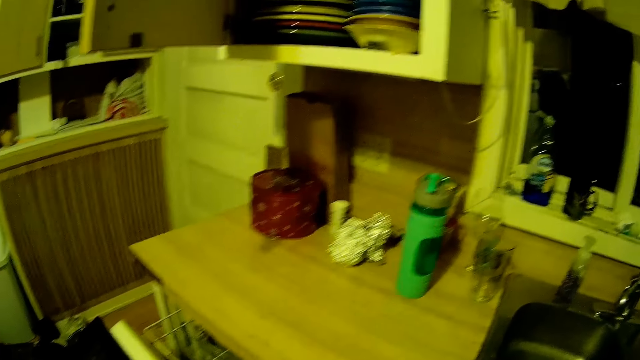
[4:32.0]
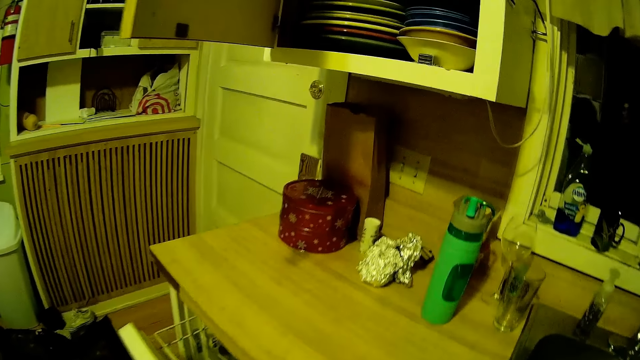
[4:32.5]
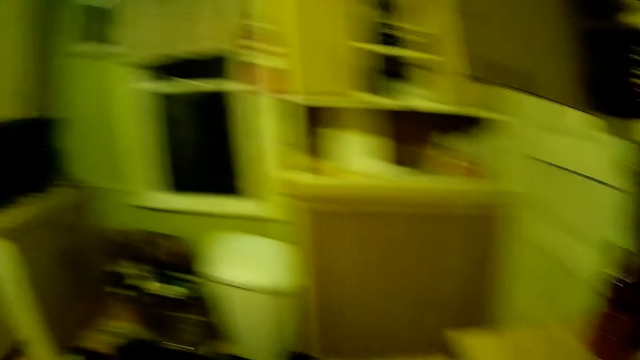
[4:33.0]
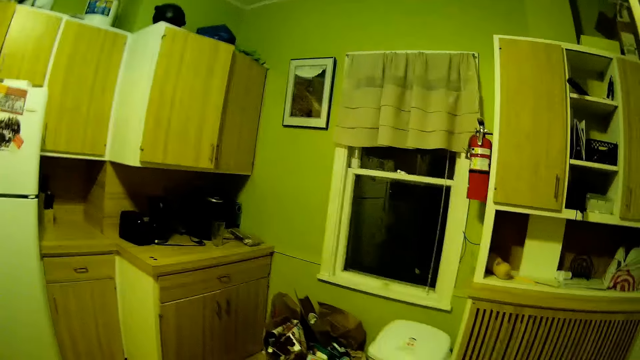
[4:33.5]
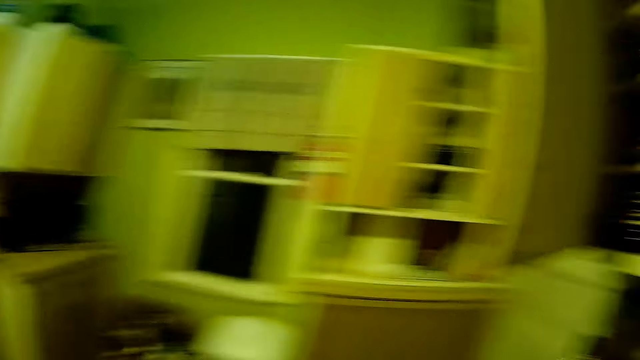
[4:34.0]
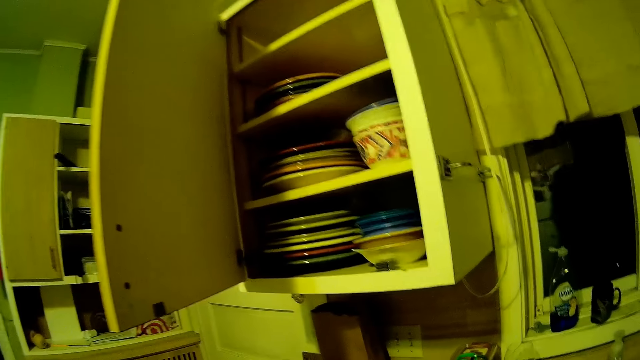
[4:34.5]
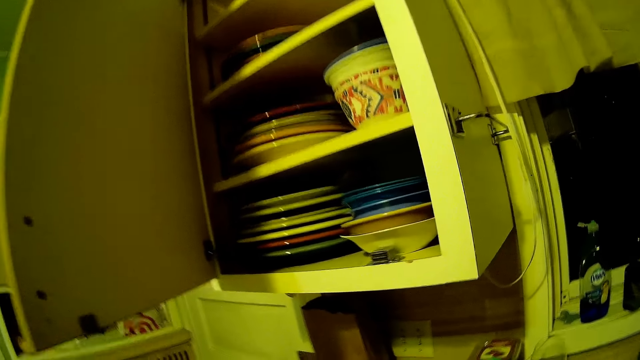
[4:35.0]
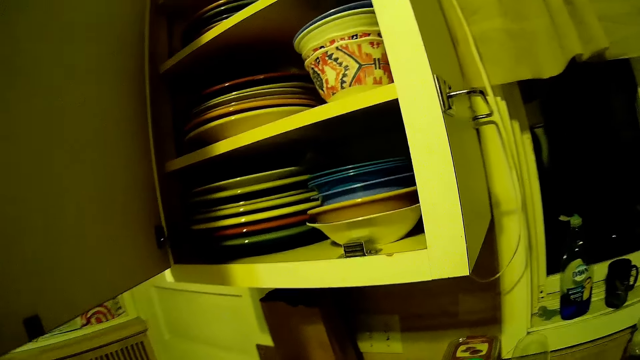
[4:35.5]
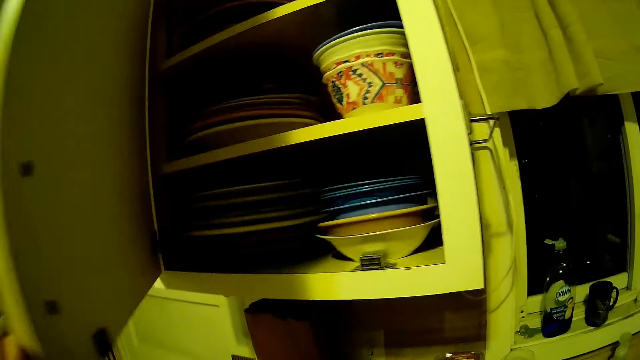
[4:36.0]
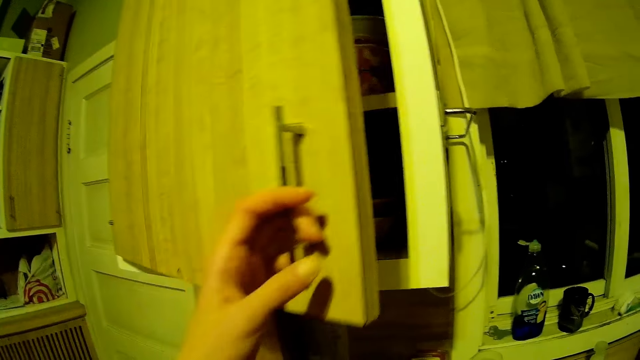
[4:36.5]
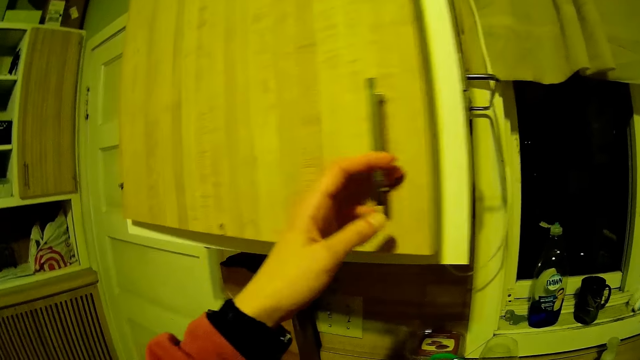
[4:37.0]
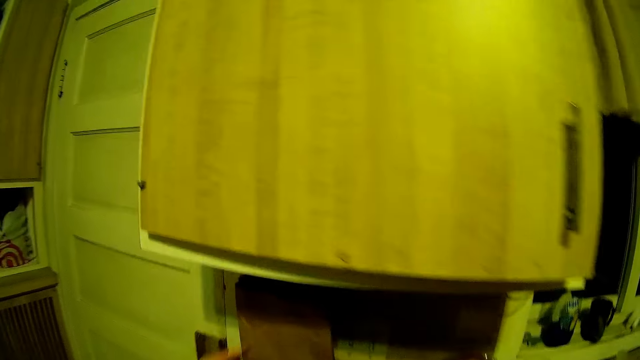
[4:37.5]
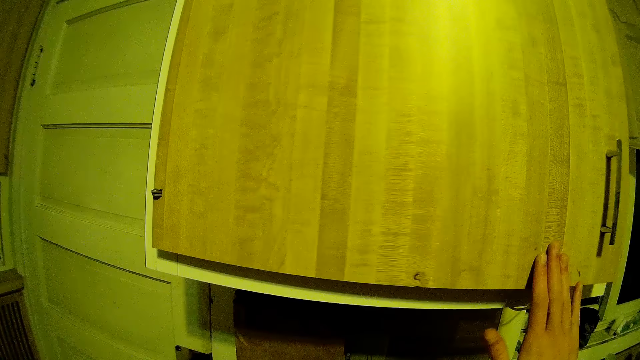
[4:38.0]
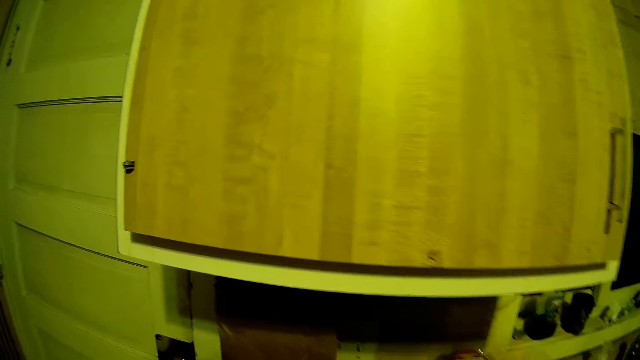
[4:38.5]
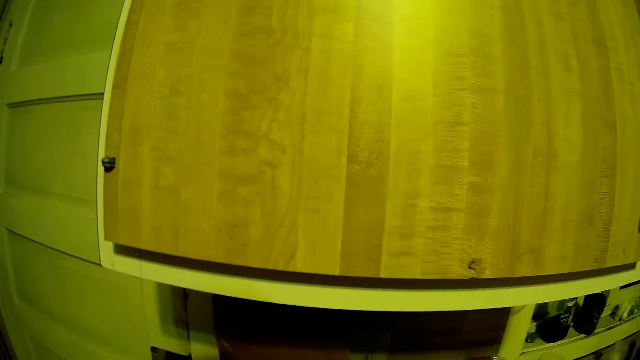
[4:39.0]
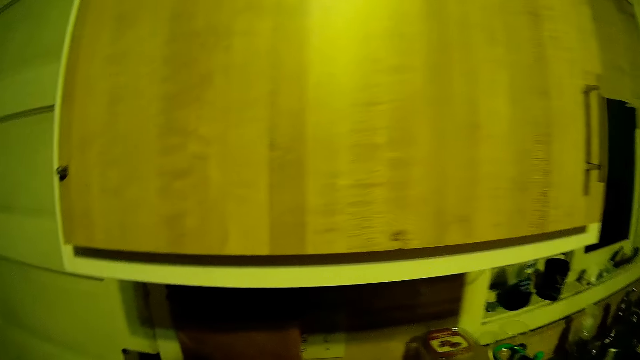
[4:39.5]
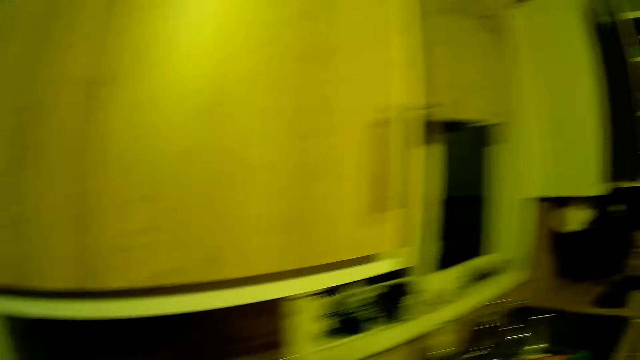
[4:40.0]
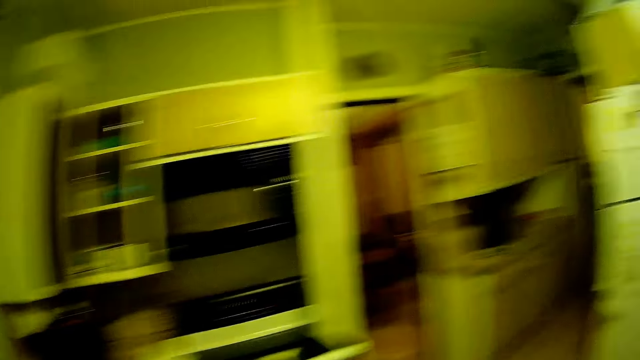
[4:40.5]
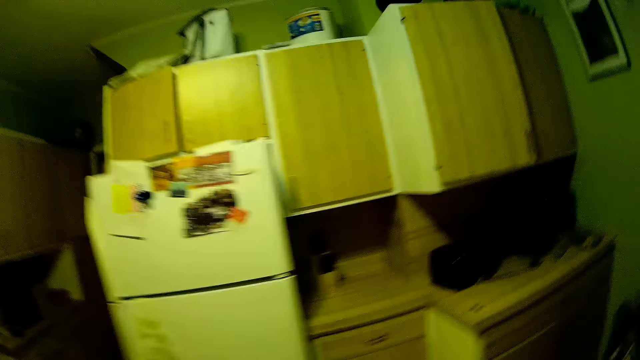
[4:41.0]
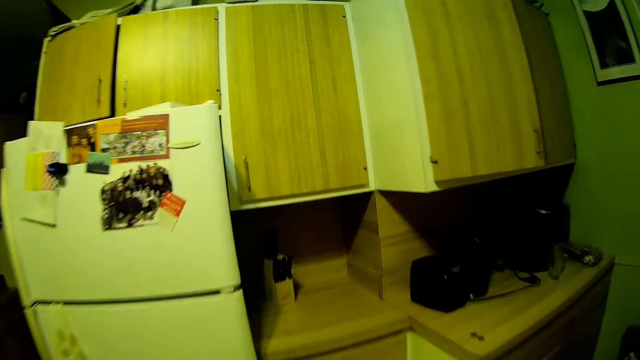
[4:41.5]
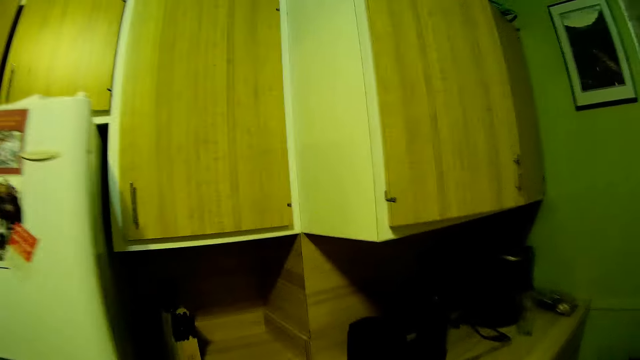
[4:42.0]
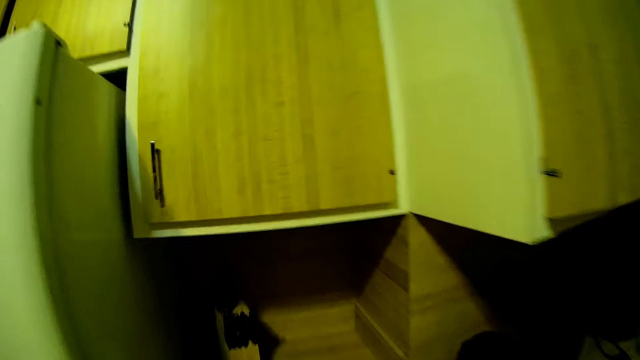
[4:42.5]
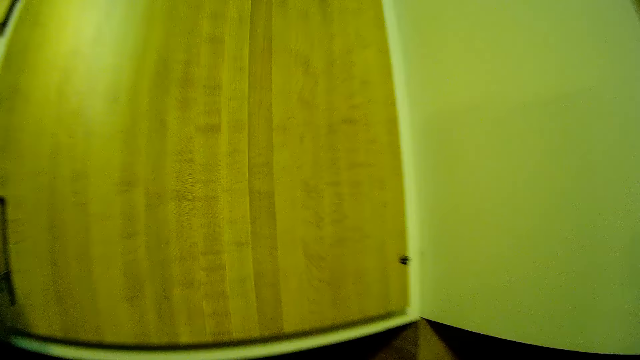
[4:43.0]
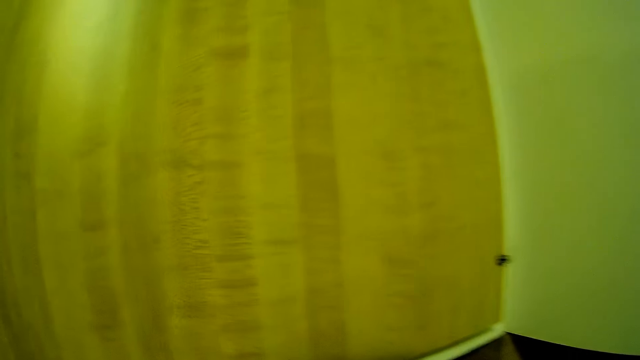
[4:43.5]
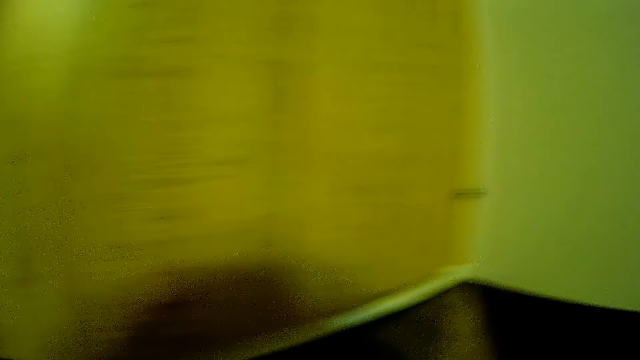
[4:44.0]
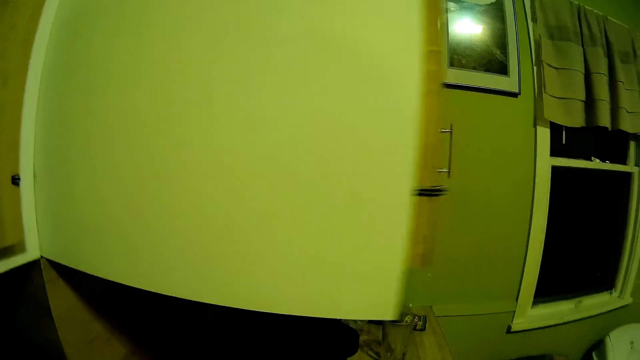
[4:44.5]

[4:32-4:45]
The camera wearer closes a cupboard with her left hand. She closes the cupboard with her right hand. She walks around.

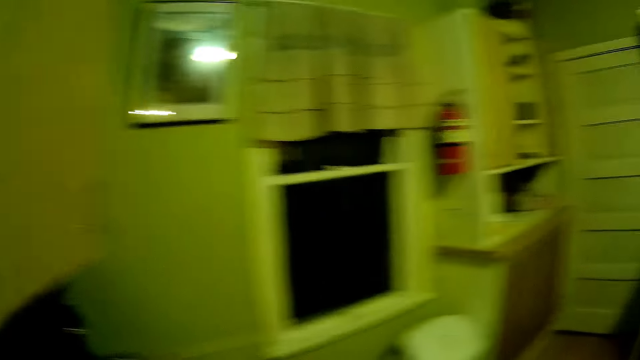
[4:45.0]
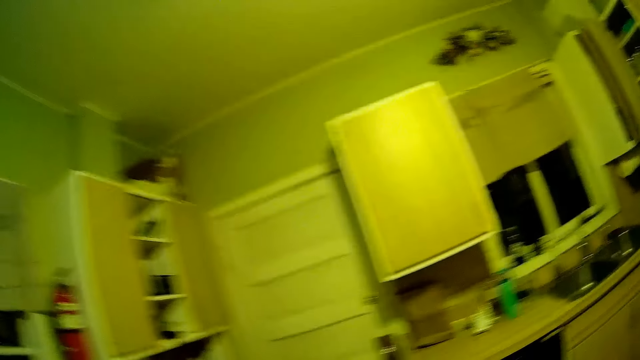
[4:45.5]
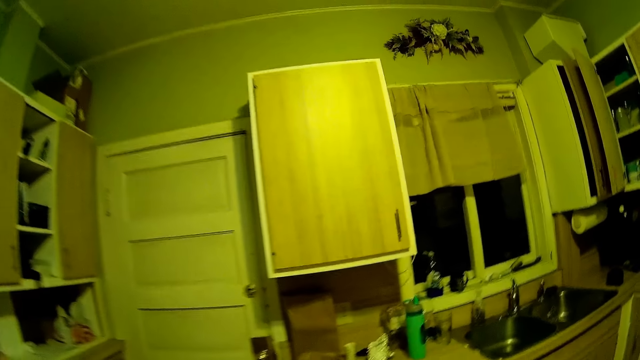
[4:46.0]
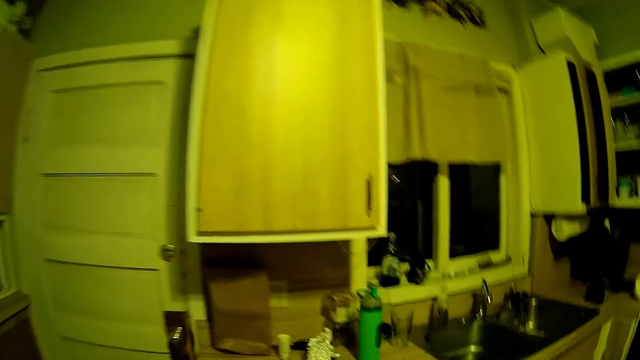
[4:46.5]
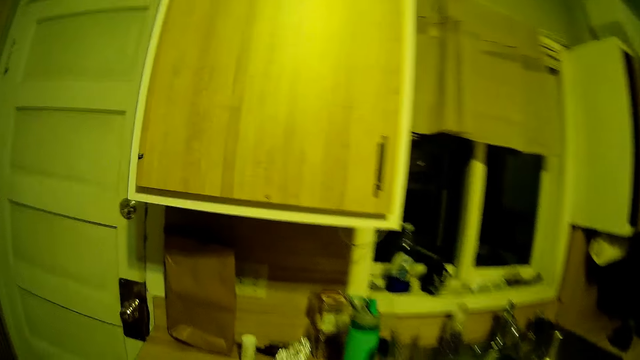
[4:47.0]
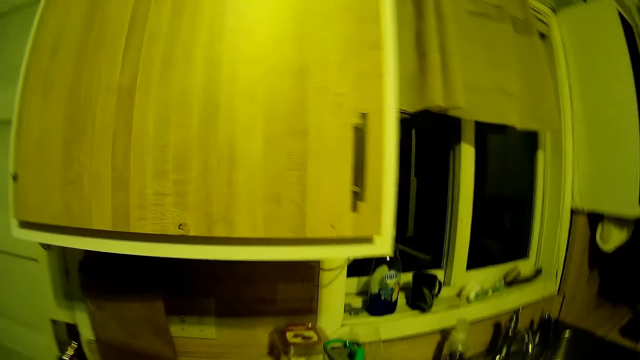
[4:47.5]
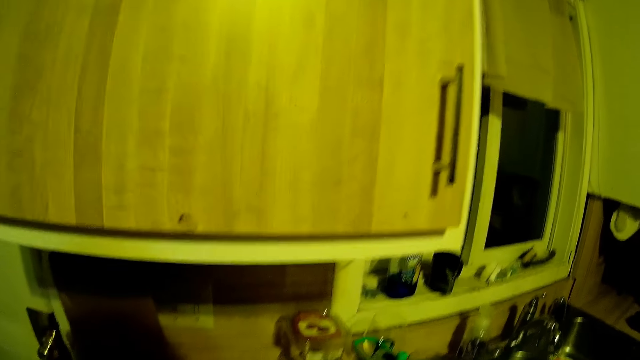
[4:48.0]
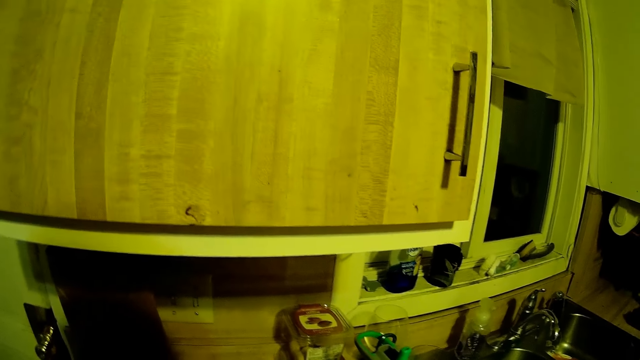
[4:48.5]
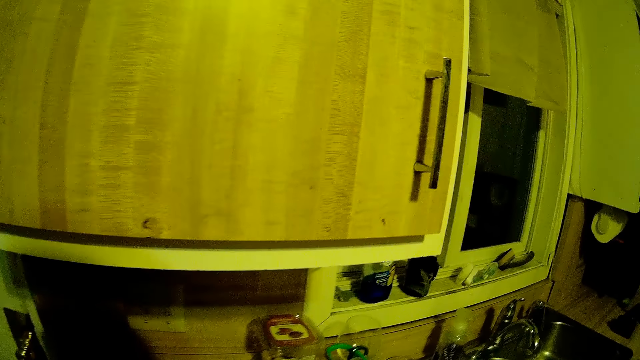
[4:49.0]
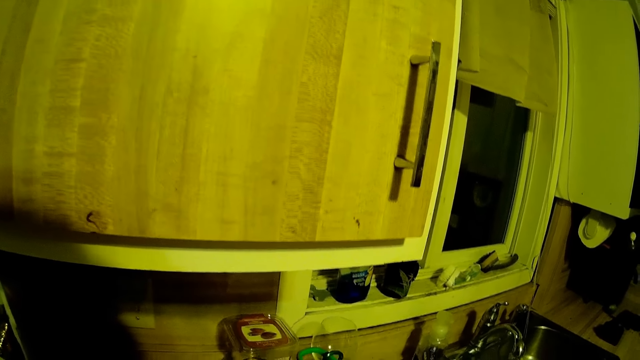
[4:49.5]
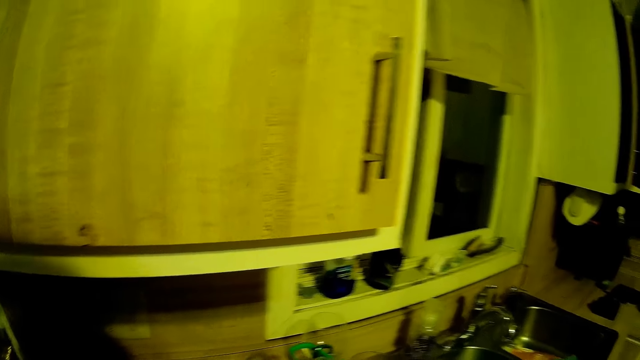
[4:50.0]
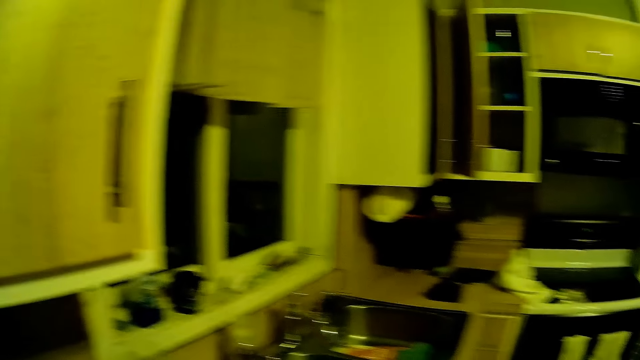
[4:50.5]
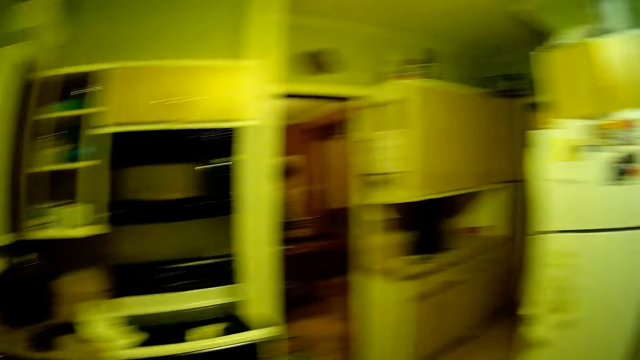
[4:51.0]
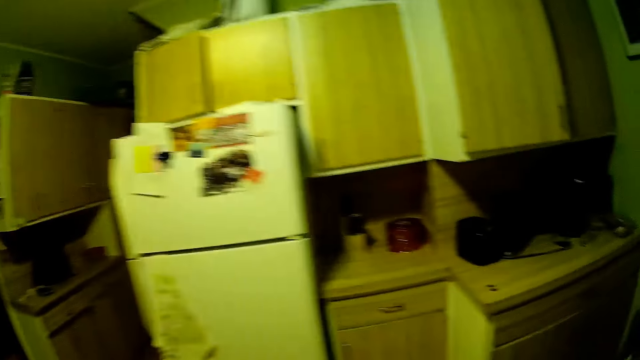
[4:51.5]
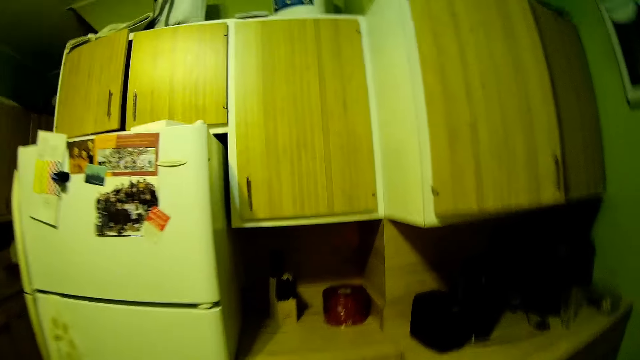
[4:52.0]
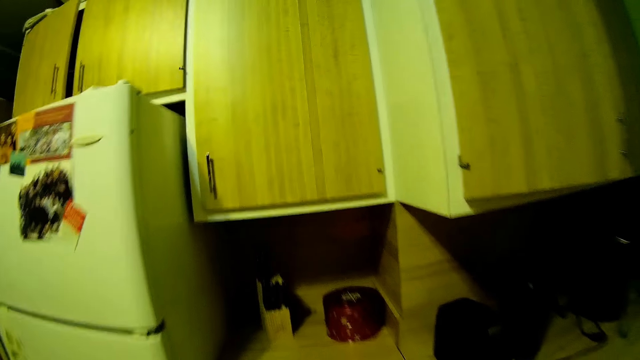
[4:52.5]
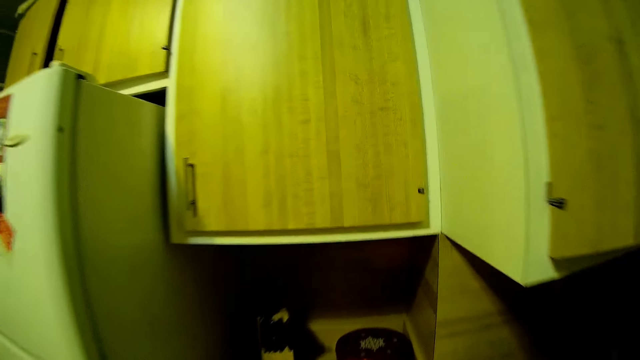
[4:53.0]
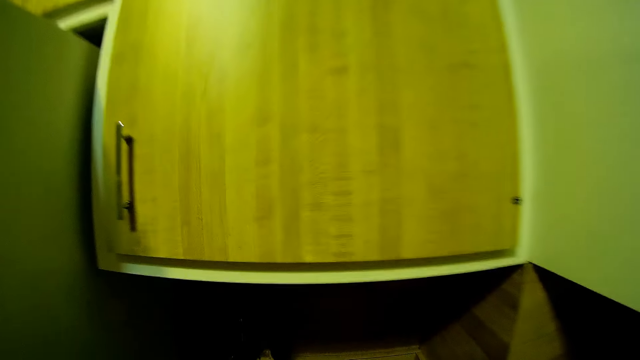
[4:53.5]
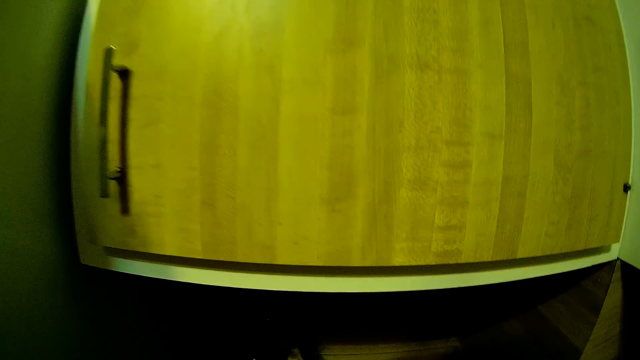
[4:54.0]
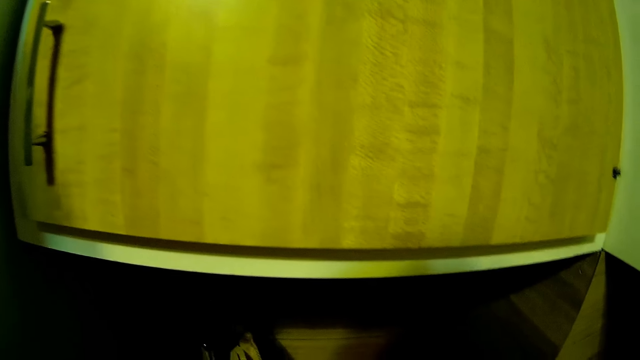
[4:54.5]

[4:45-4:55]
The camera wearer moves to the other side of the house. She picks up a plastic food container from the table with her left hand. She moves towards the fridge.
